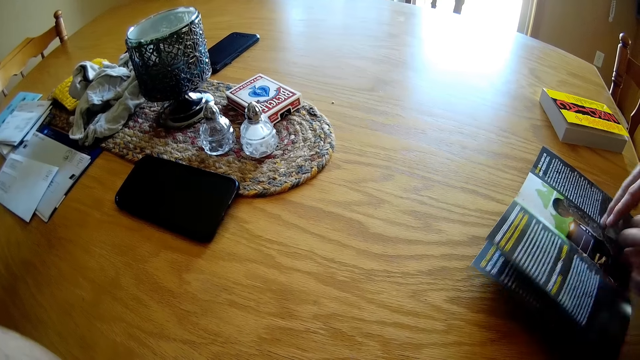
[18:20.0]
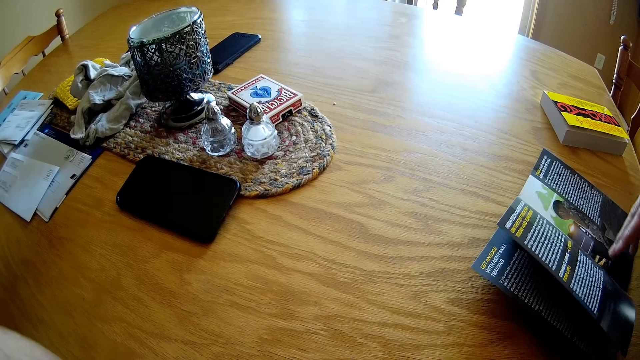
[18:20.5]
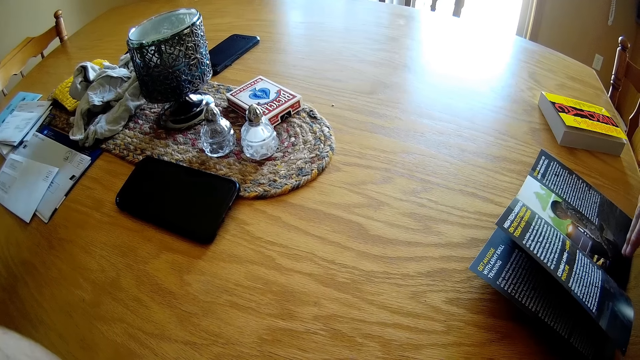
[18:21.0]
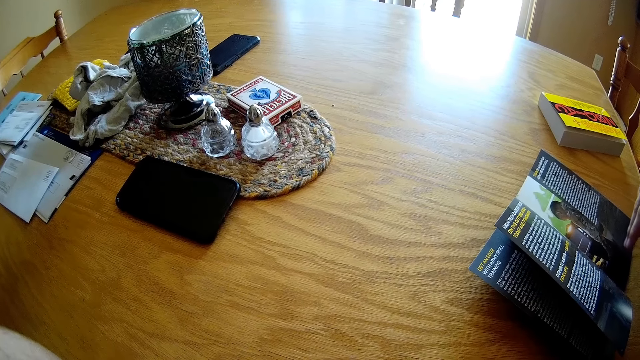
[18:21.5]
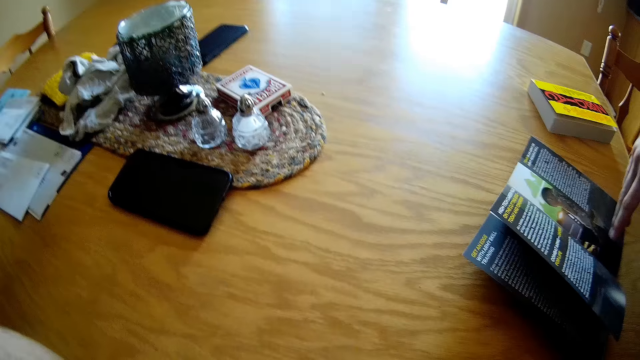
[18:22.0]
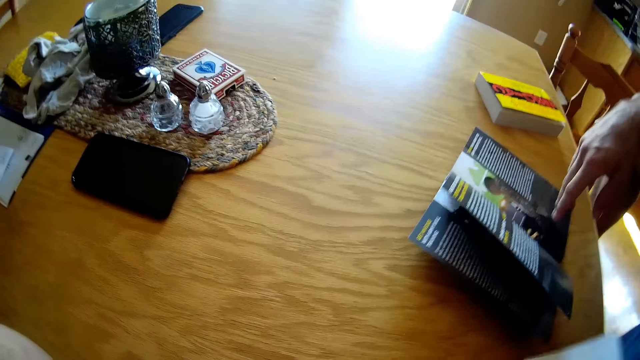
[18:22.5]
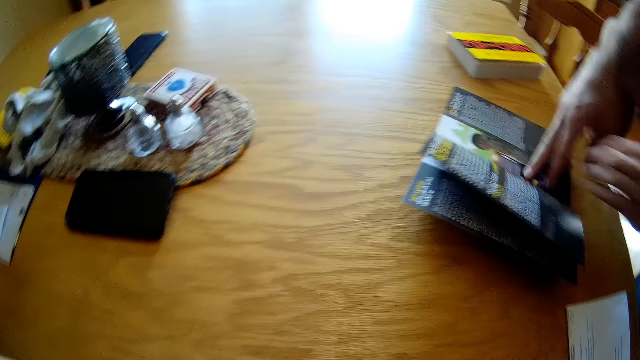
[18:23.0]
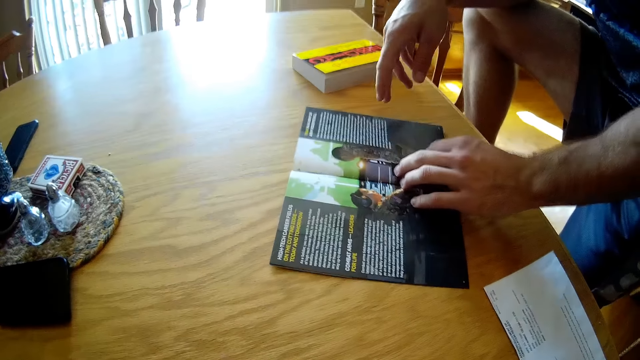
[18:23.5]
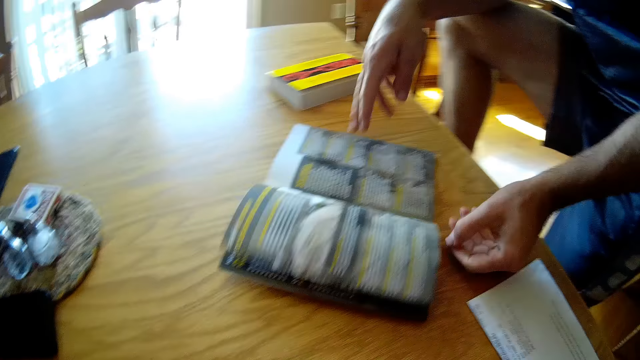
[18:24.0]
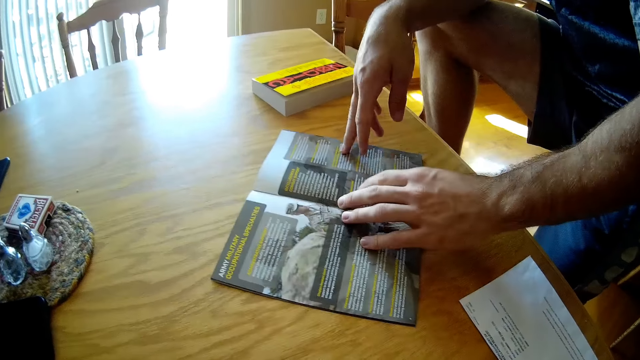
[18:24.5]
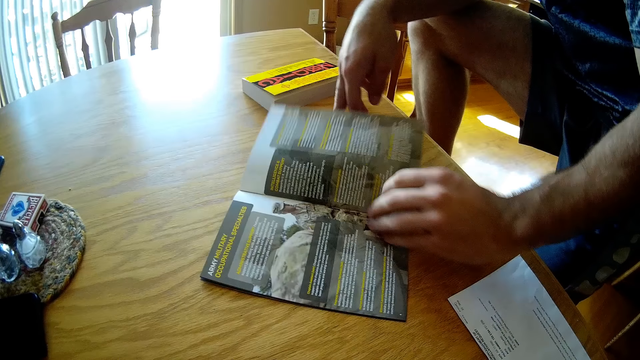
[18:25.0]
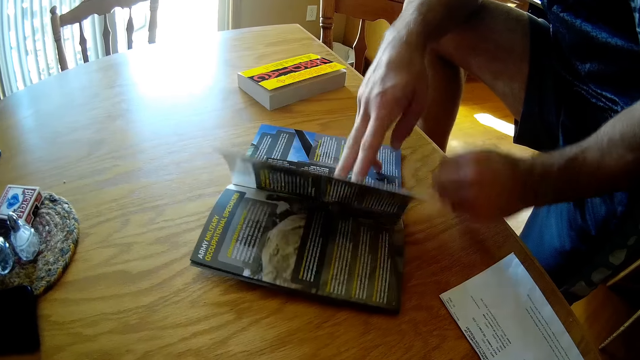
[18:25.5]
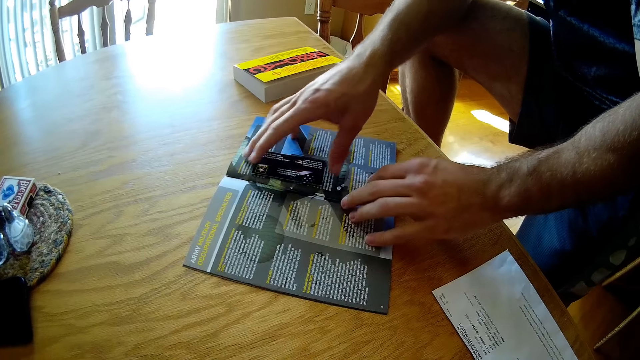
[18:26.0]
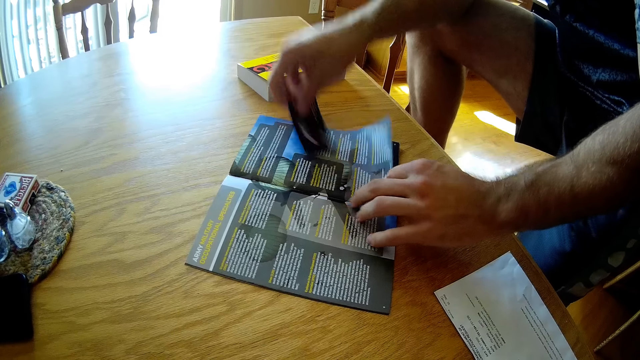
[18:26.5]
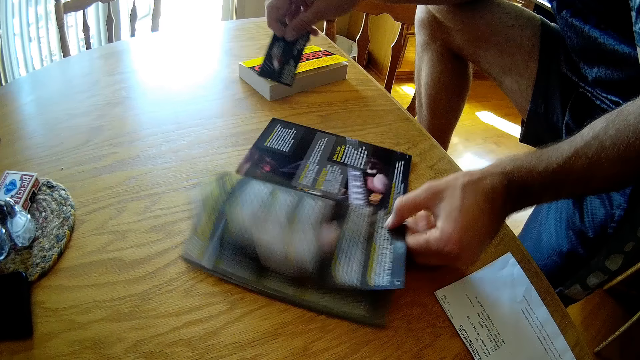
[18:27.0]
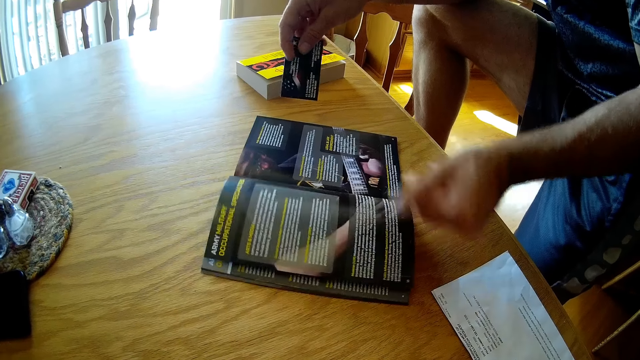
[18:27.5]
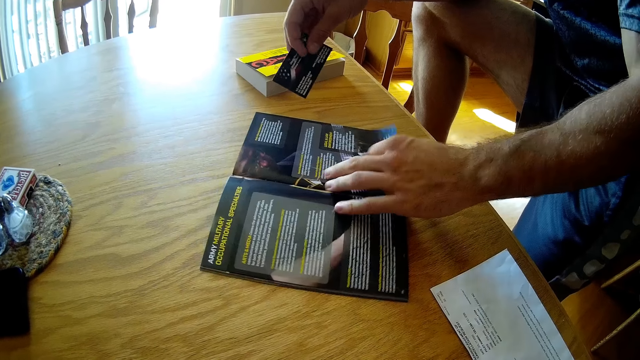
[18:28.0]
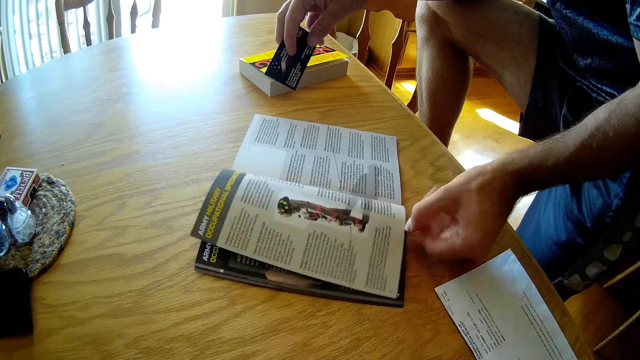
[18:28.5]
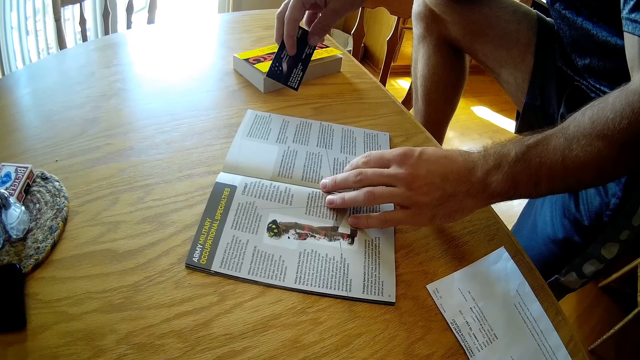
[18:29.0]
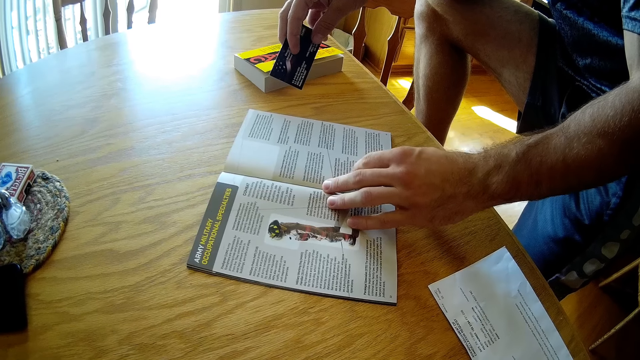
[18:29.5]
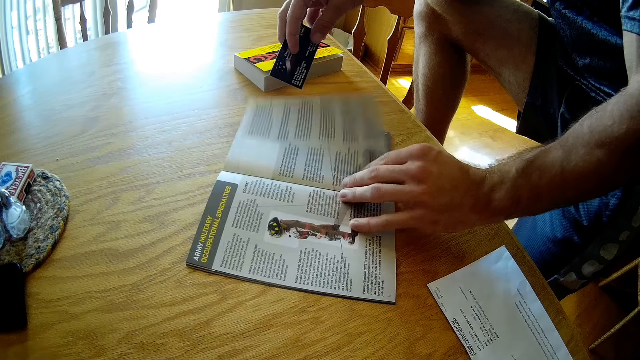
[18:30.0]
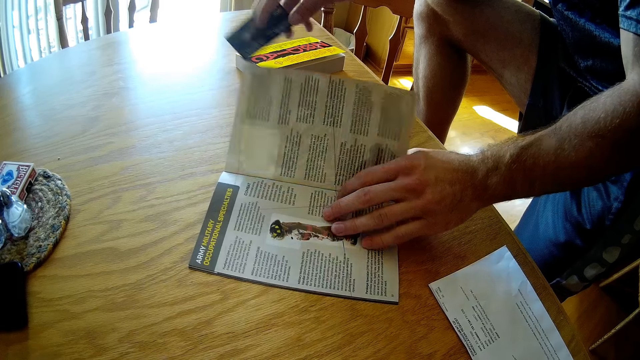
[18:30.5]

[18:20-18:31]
A man puts a sheet of paper on the table. The man holds the booklet on the table, flips pages on the booklet, takes a card from between the pages of the booklet, and flips pages on the booklet.

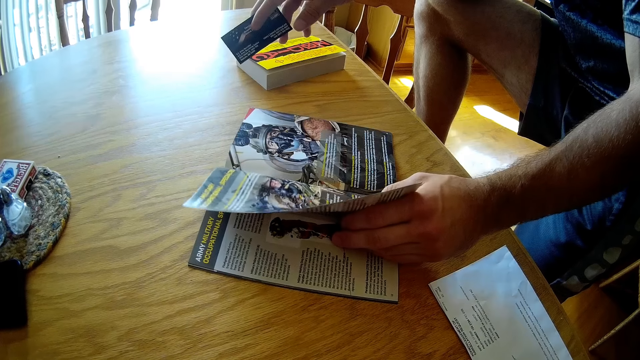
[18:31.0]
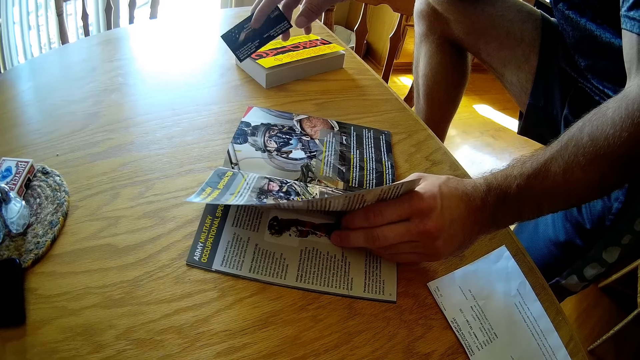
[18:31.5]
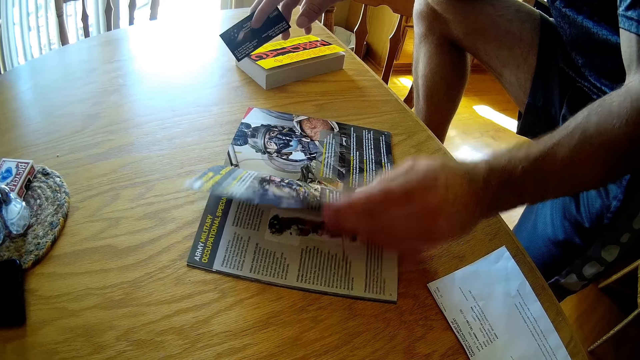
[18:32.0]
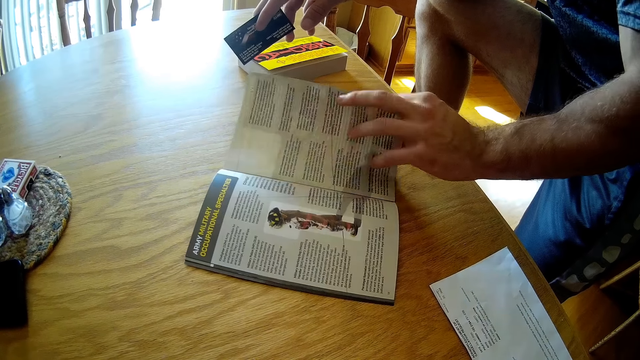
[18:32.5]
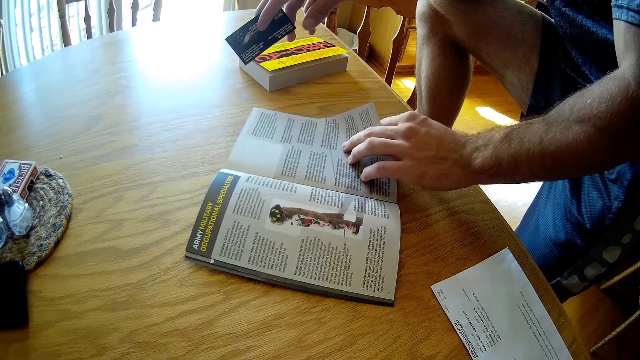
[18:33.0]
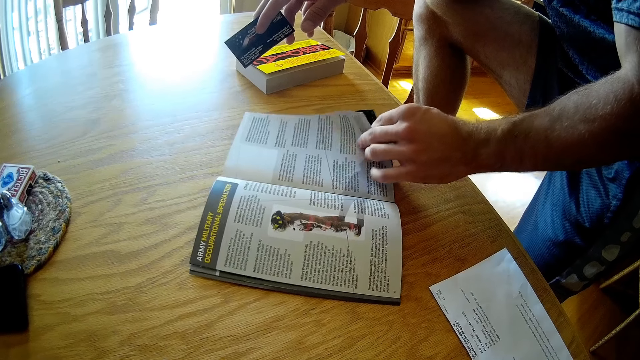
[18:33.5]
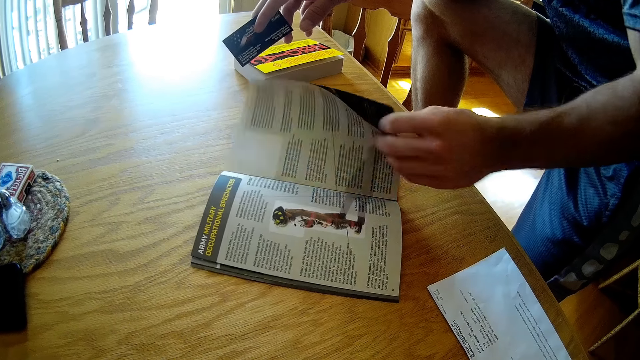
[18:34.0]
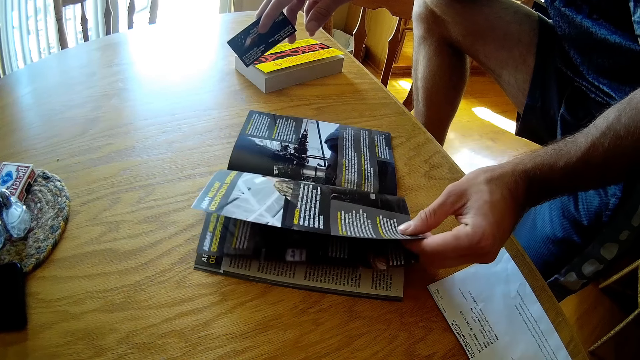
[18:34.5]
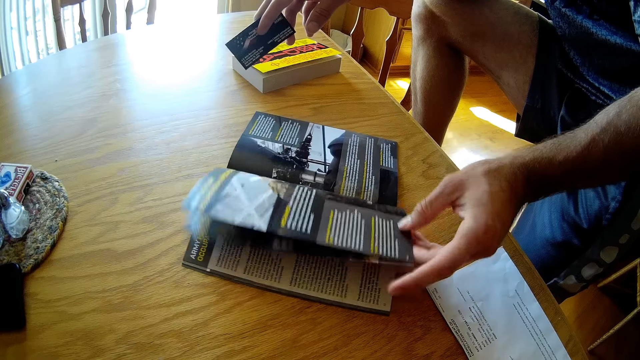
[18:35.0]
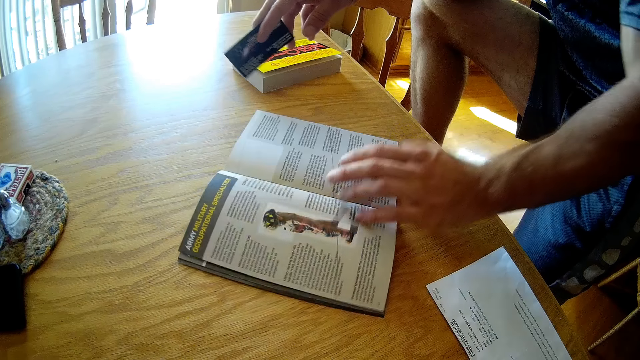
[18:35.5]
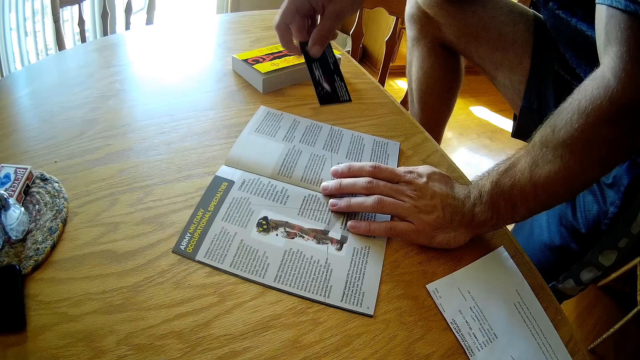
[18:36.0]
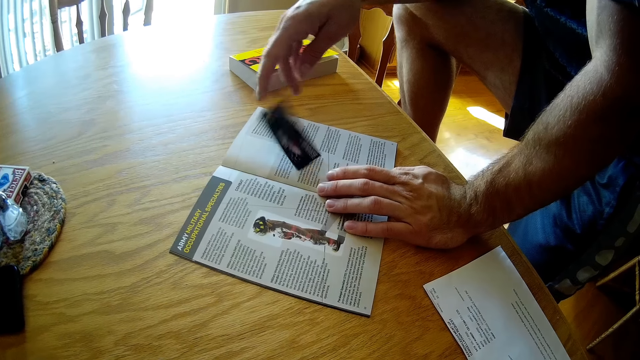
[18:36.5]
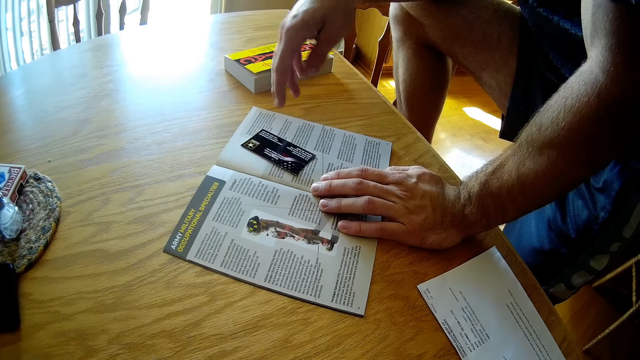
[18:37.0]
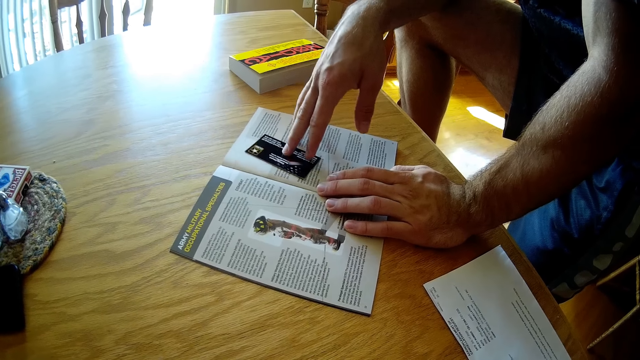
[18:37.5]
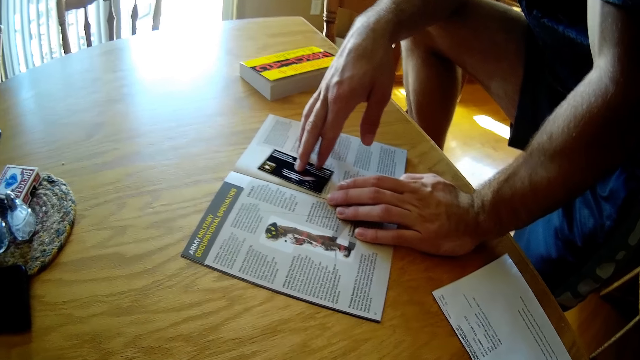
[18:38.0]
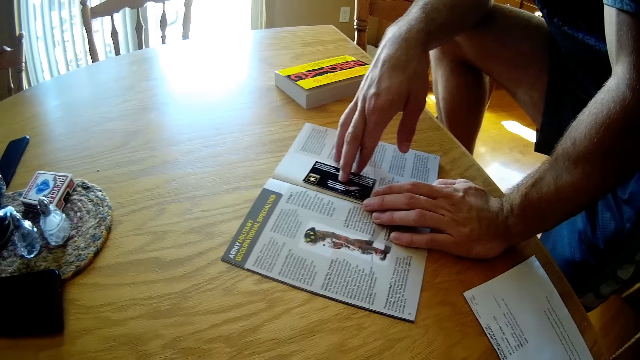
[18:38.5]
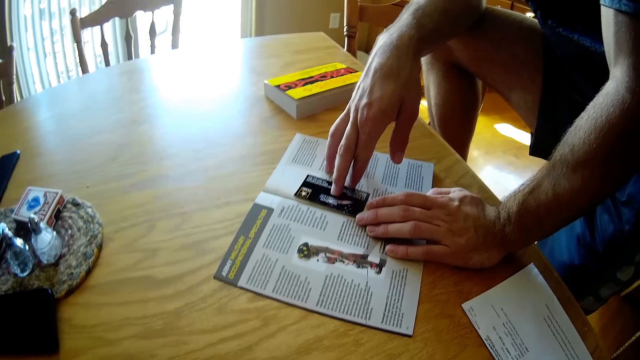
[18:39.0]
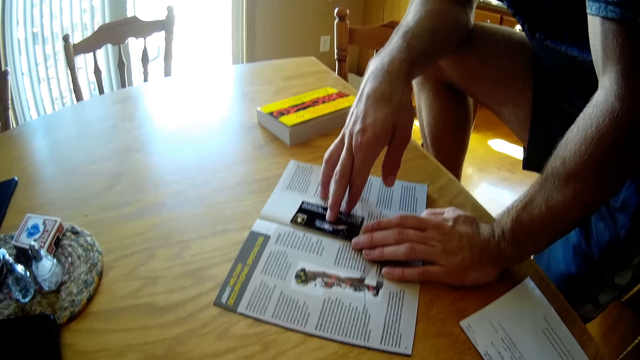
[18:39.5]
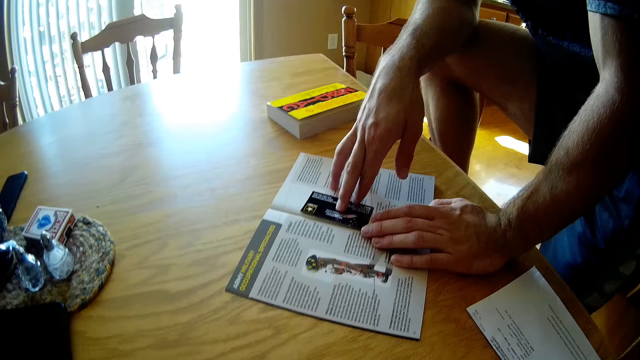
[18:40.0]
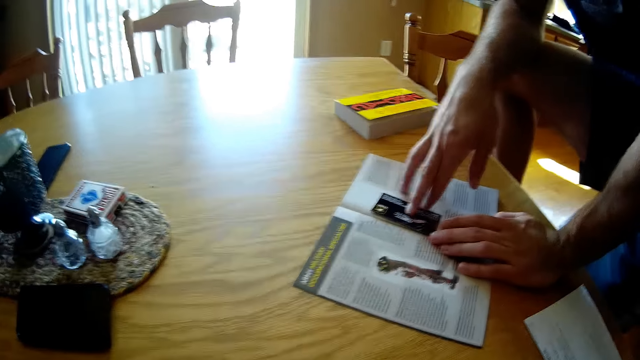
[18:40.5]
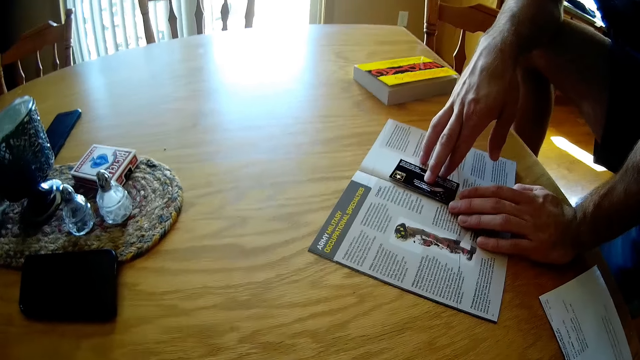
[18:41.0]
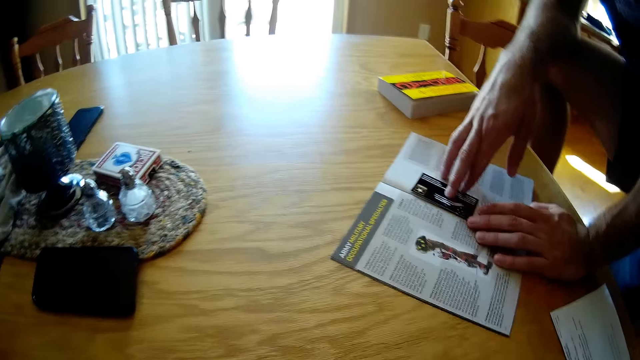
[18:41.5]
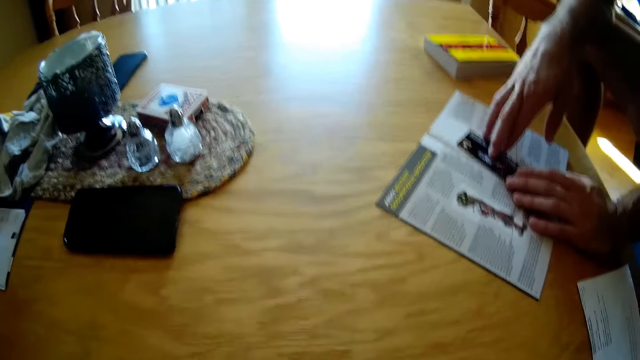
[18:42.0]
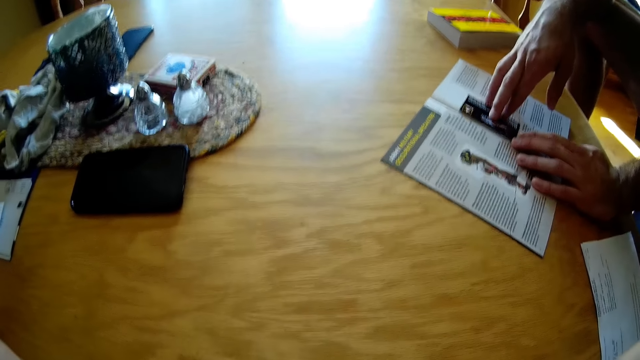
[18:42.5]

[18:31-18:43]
The camera wearer holds a page on the booklet. They speak to a man. The man flips pages on the booklet. The man speaks to the camera wearer. The man drops the card on the booklet, slides the card on the booklet, holds the booklet on the table, and reads the book. The camera wearer speaks to the man.
